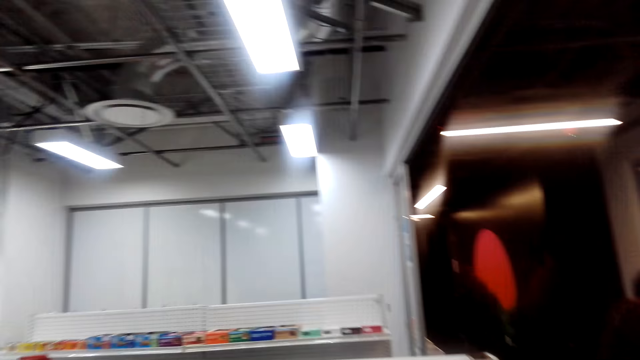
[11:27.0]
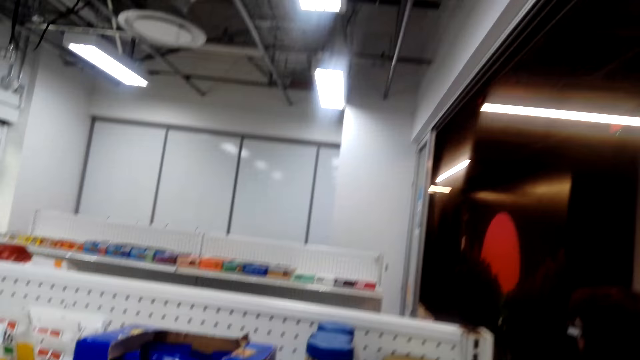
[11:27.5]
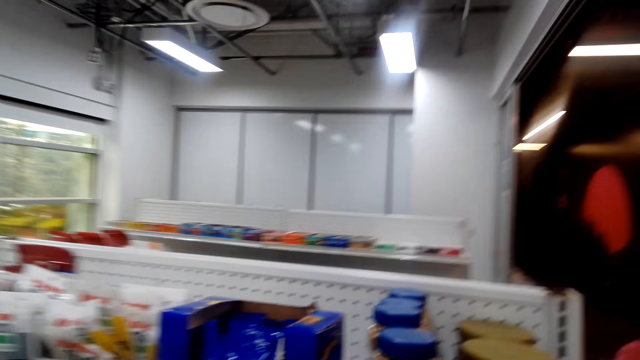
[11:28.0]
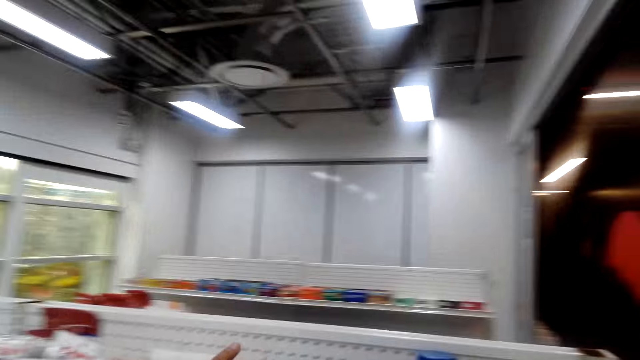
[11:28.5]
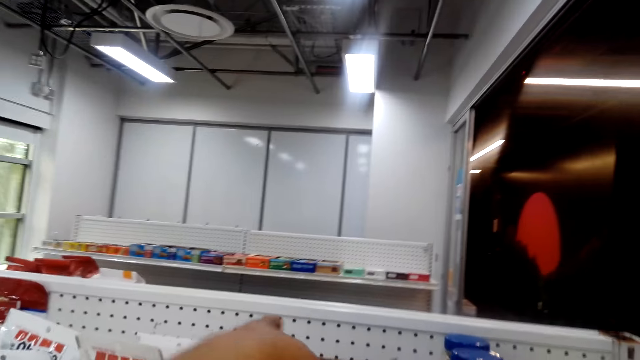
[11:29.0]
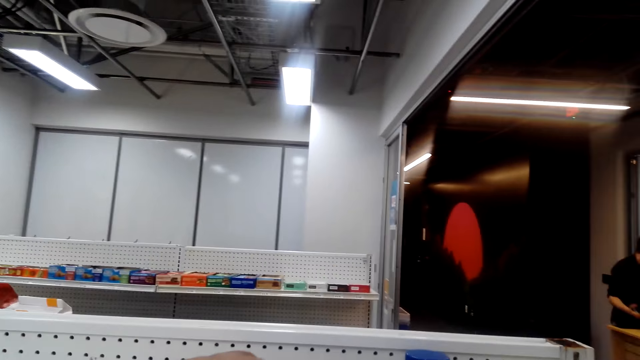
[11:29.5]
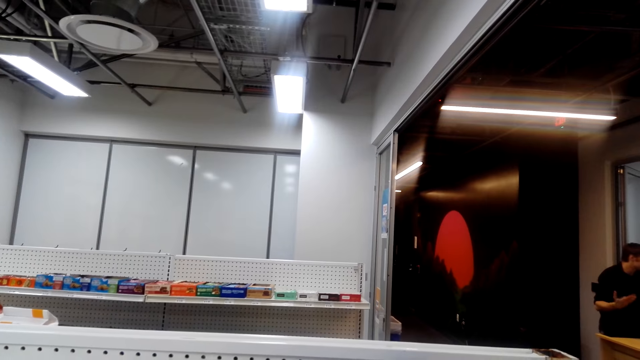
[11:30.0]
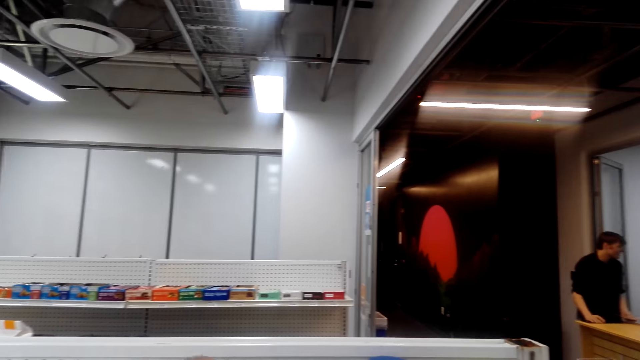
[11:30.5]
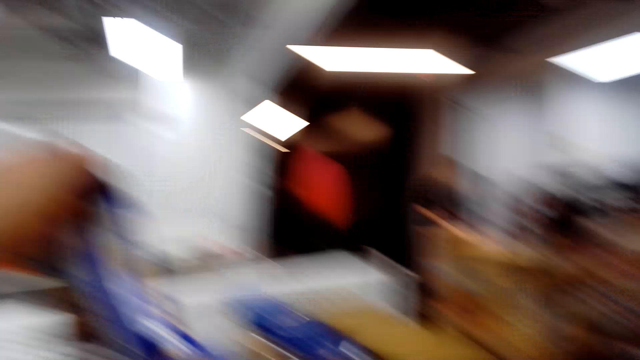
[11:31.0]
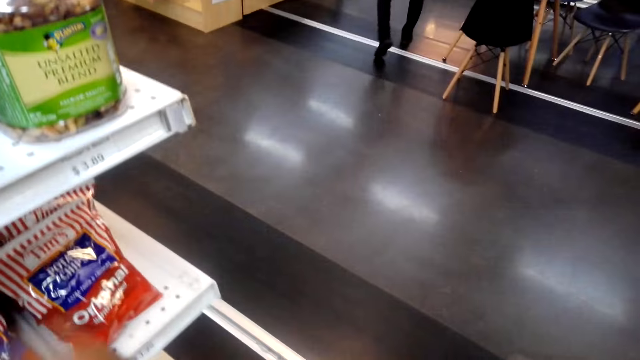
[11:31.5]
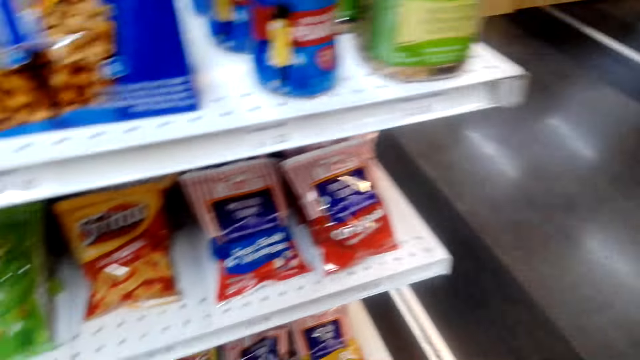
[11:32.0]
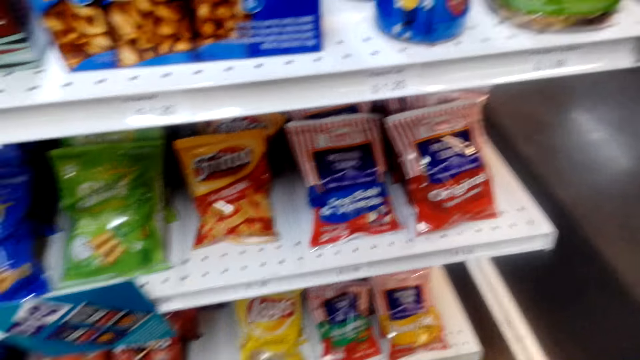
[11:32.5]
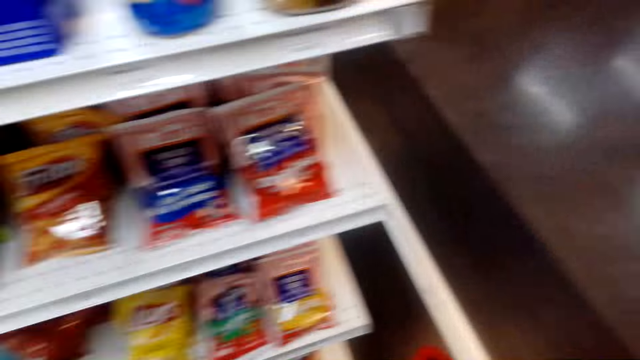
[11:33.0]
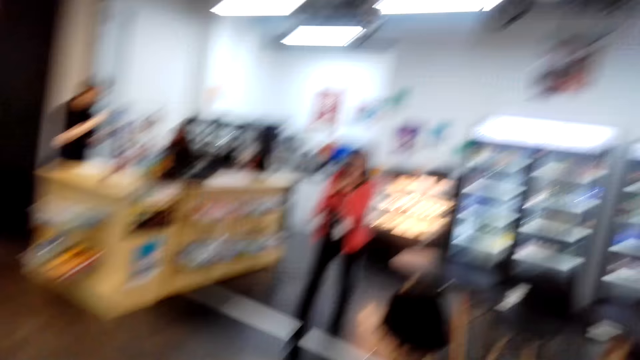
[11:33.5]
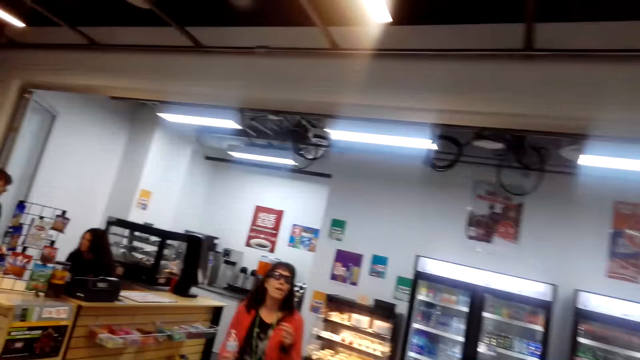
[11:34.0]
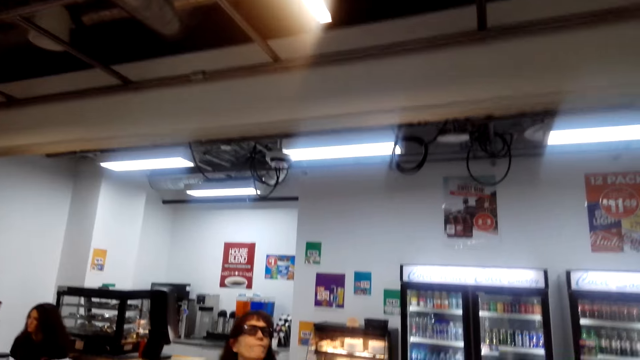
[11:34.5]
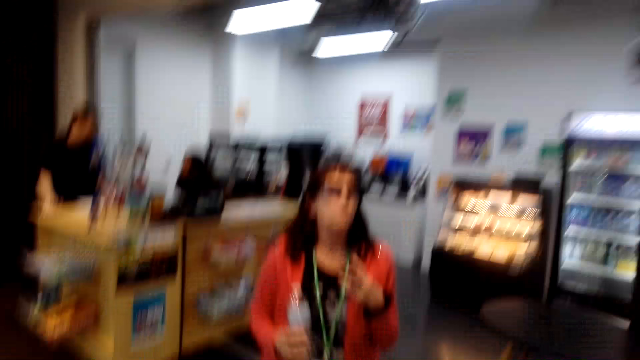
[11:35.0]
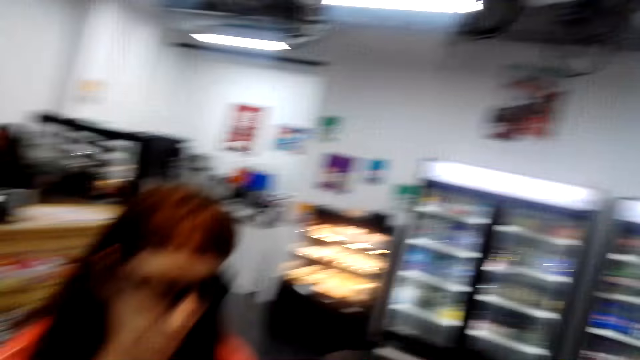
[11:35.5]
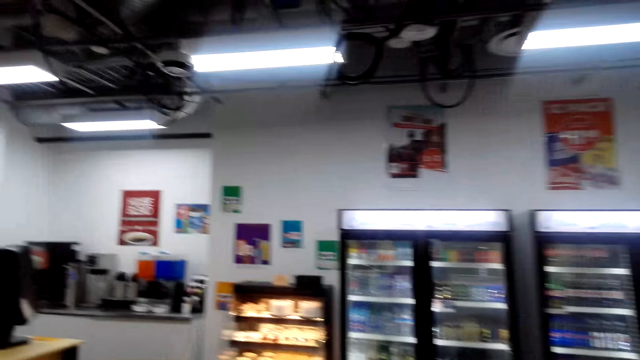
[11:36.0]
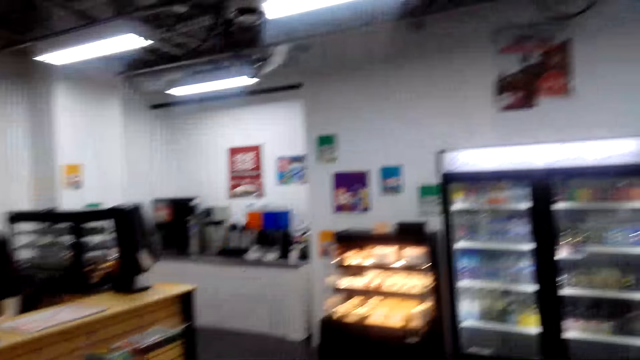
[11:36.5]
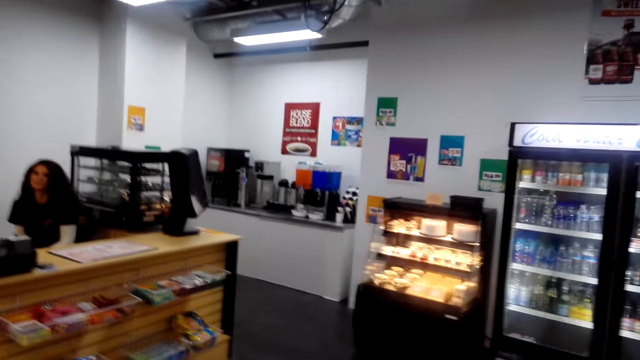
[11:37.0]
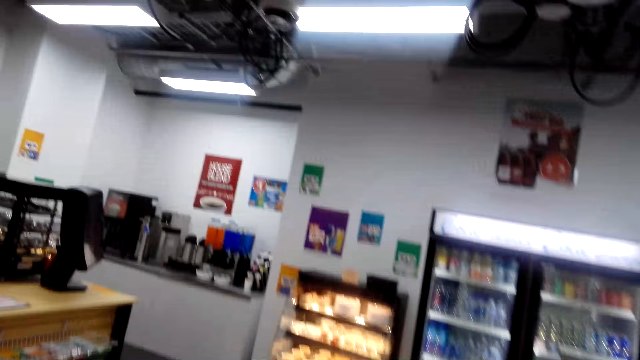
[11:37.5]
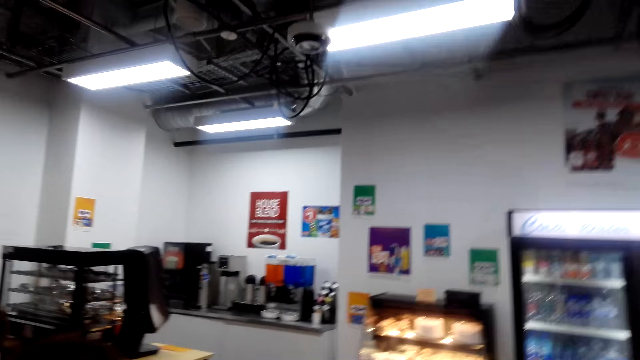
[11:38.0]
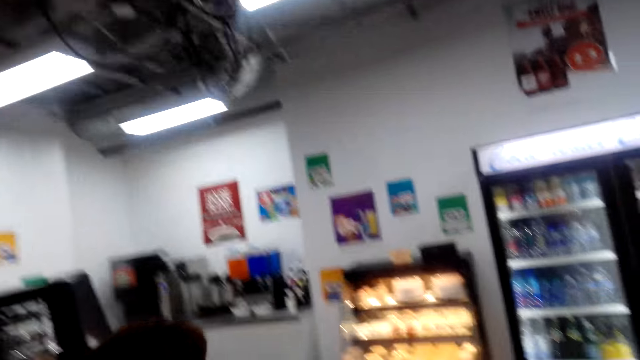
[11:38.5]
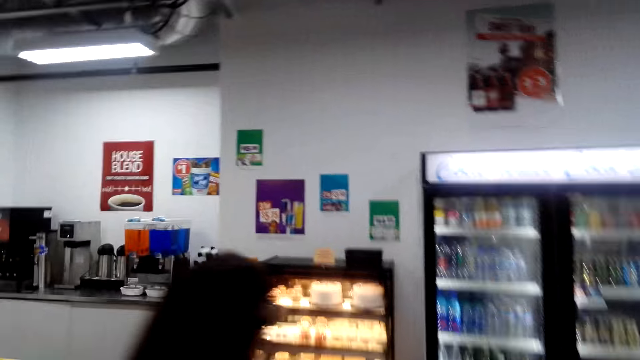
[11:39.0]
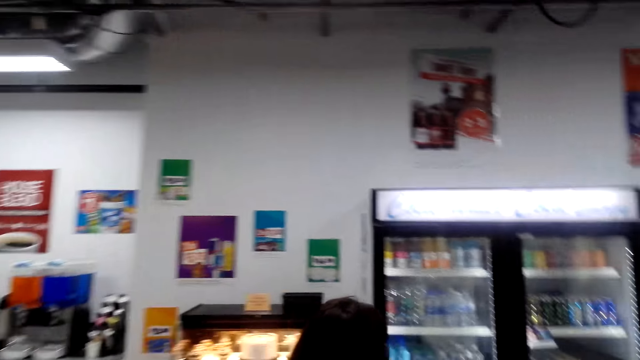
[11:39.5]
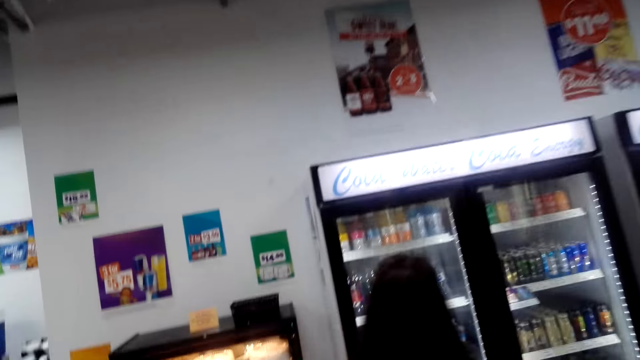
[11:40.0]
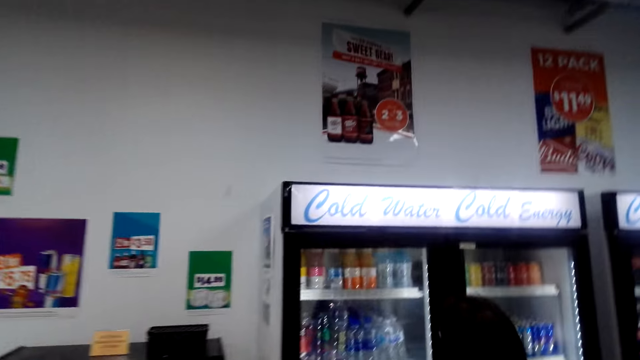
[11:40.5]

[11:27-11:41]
A person talks with the camera wearer. The camera wearer talks with the person. They lift an item. The person talks with the camera wearer. The camera wearer talks with the person. They move around.

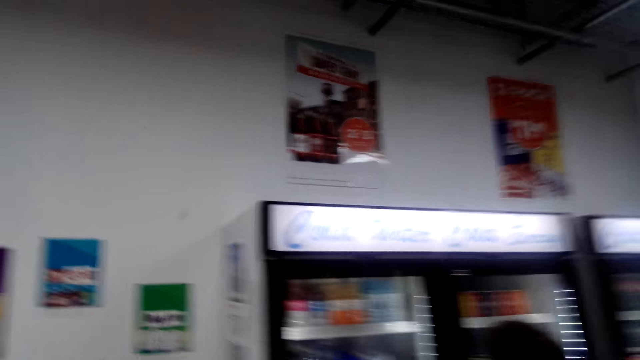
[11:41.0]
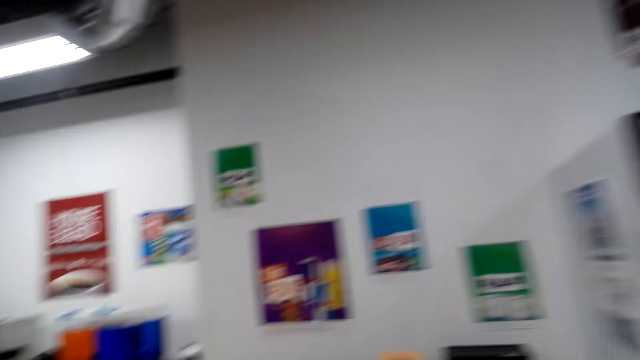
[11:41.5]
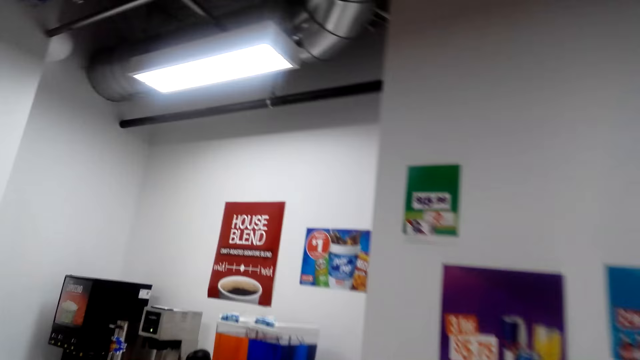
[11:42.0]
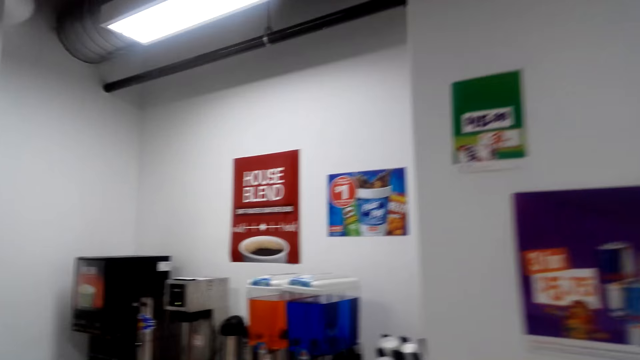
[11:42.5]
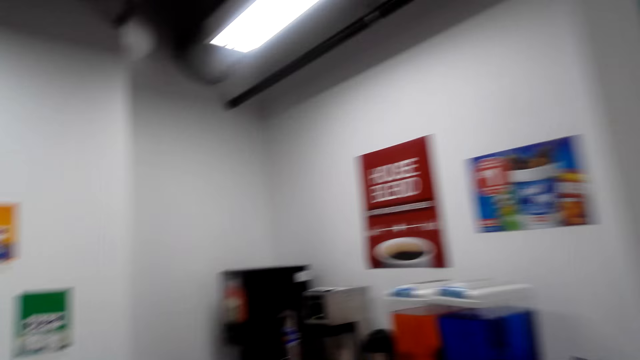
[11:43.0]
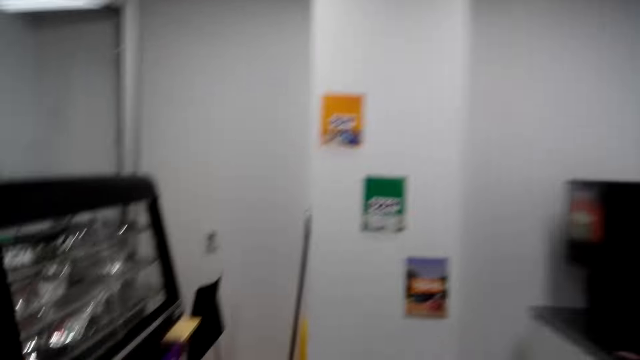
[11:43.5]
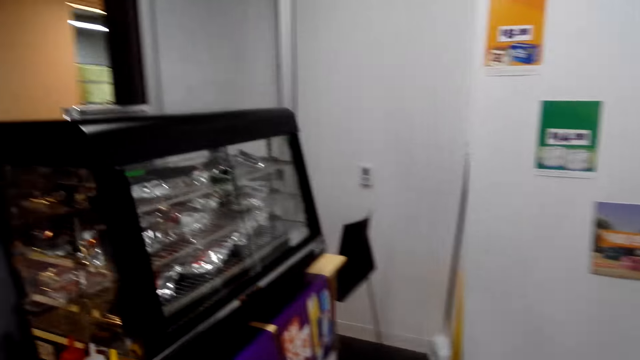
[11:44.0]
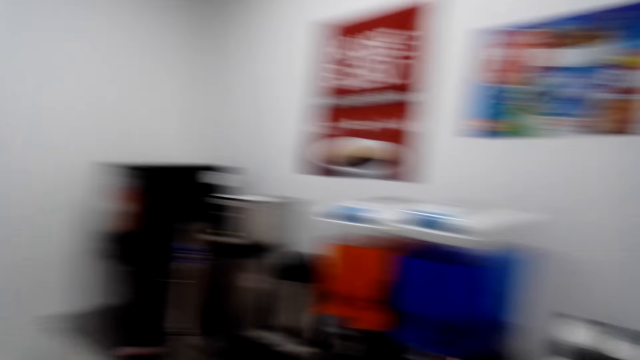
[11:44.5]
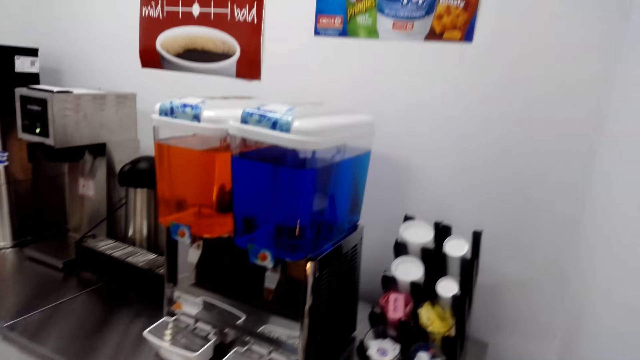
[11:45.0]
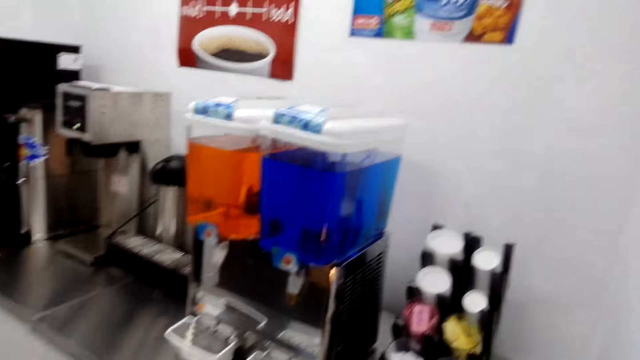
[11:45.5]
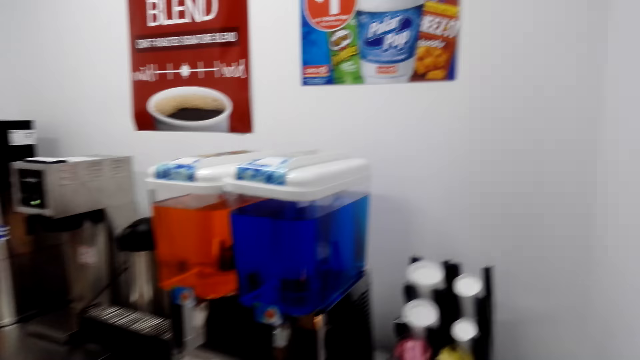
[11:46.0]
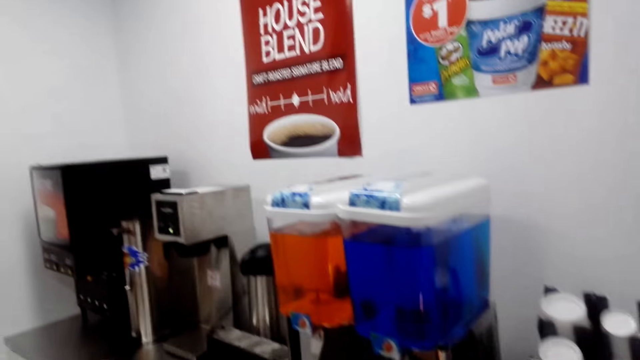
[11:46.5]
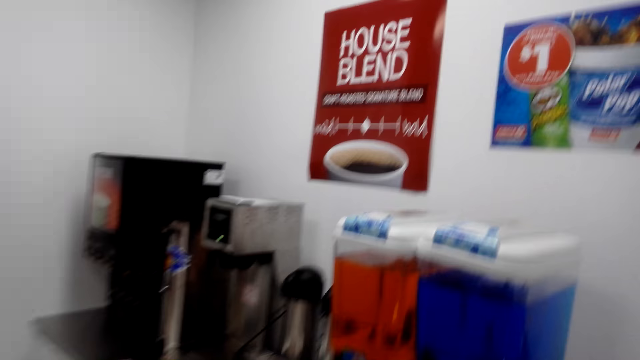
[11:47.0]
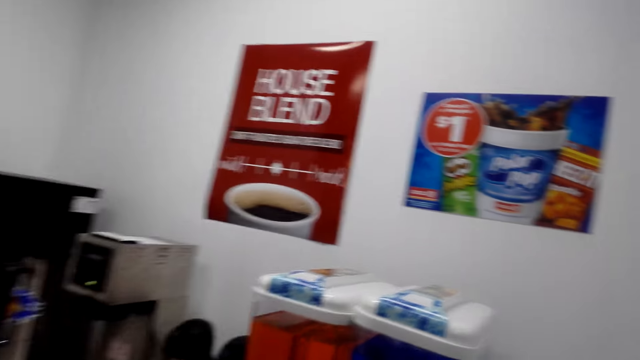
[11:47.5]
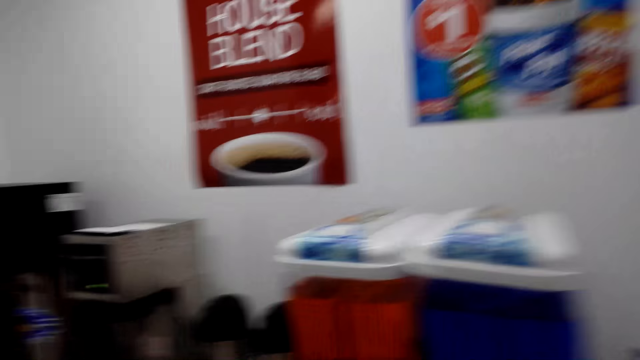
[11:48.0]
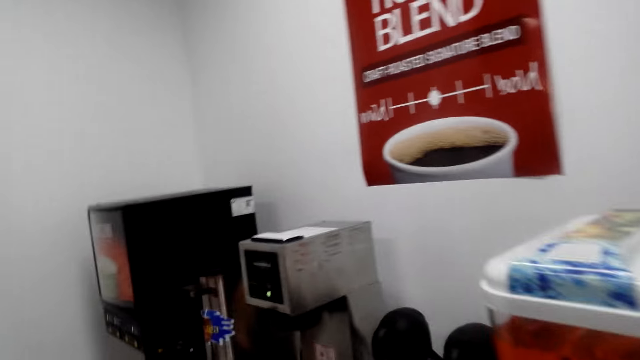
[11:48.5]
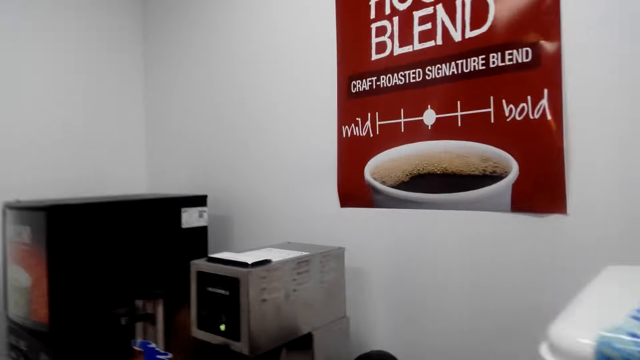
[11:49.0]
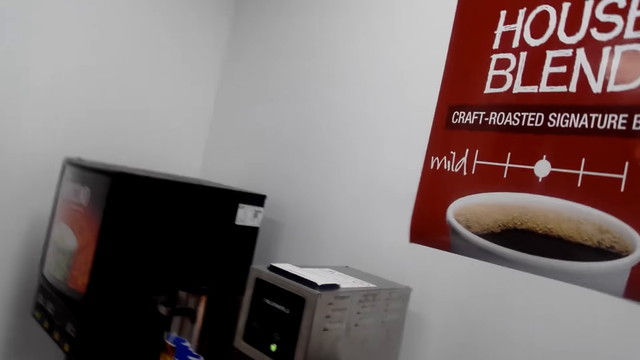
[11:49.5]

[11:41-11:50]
A person laughs. The person talks with the camera wearer. The camera wearer talks with the person.
